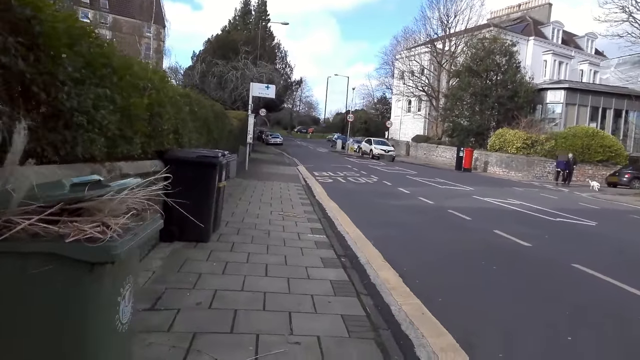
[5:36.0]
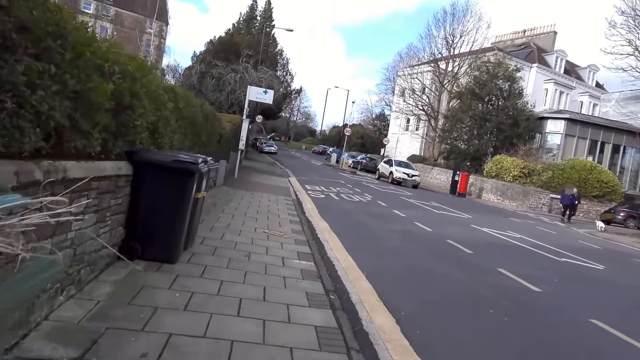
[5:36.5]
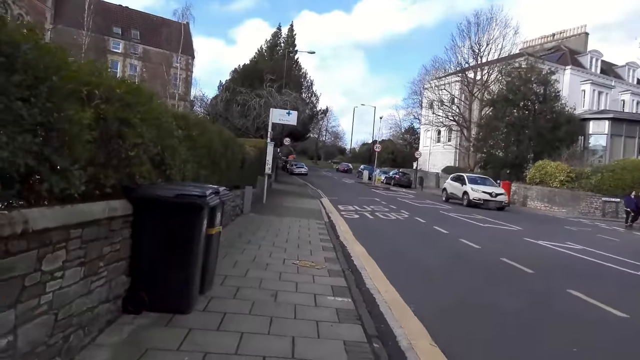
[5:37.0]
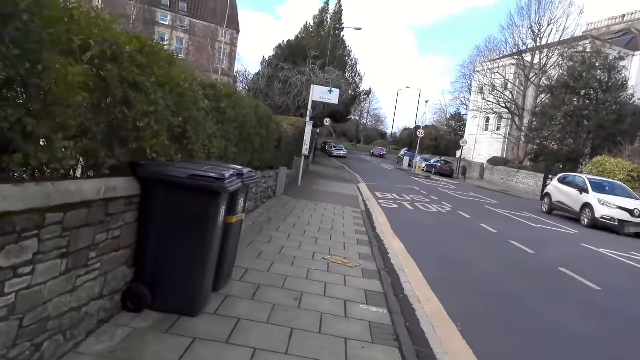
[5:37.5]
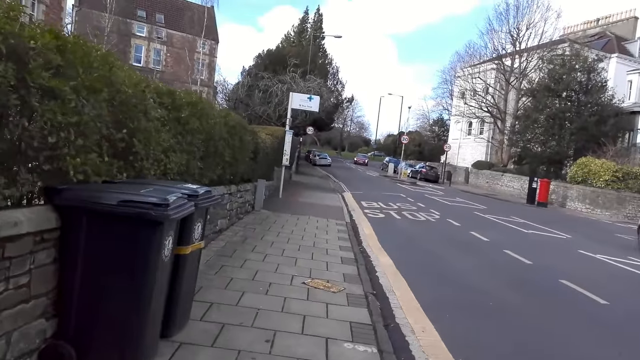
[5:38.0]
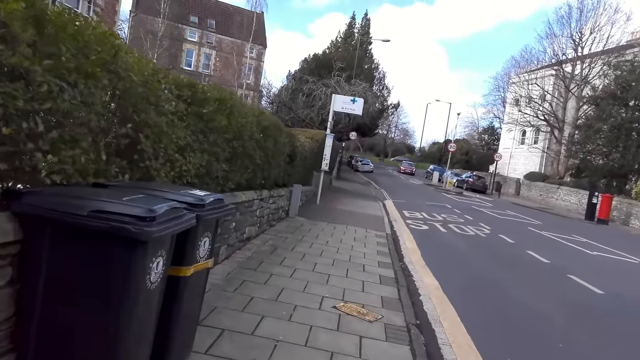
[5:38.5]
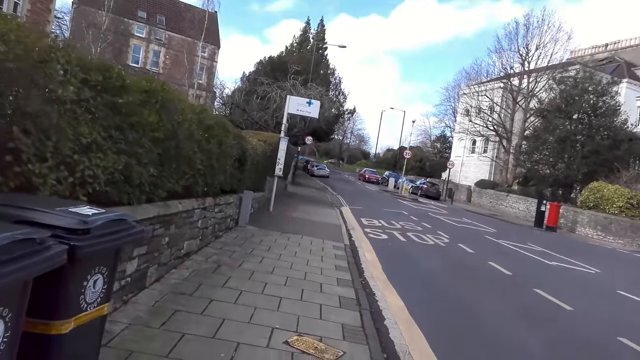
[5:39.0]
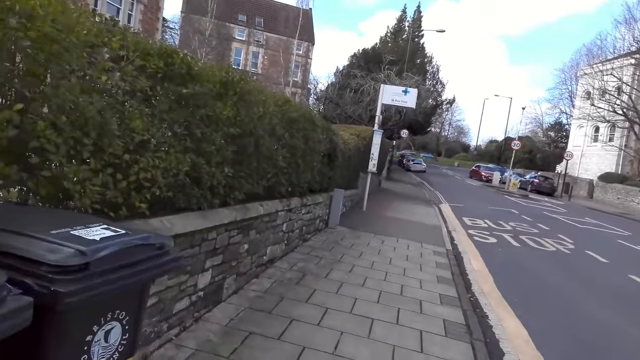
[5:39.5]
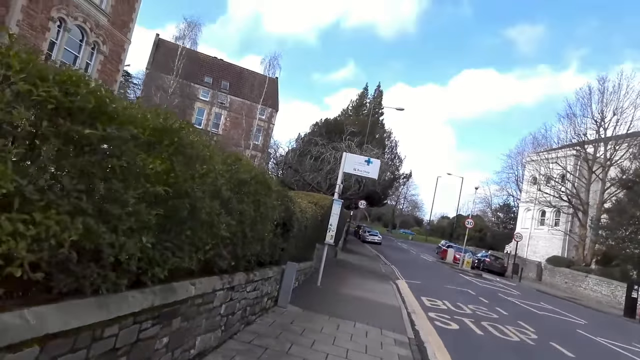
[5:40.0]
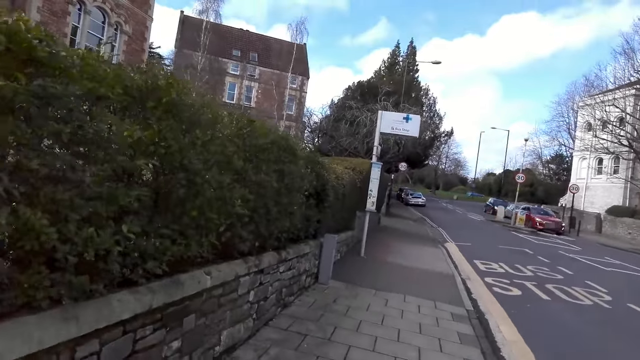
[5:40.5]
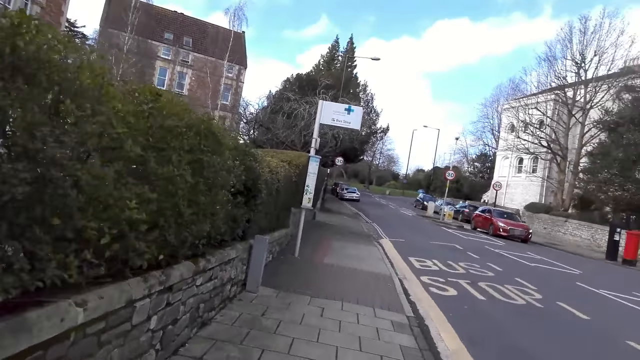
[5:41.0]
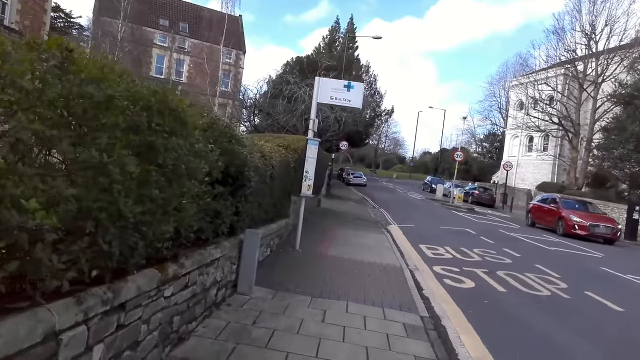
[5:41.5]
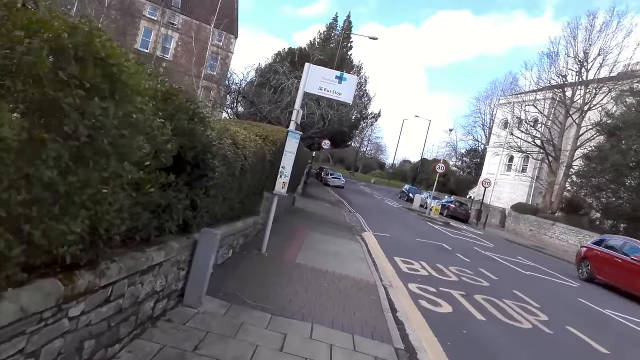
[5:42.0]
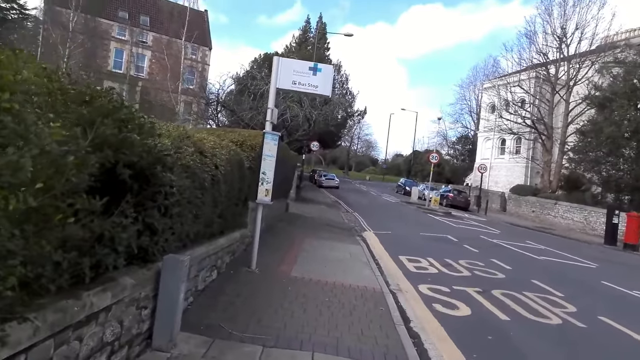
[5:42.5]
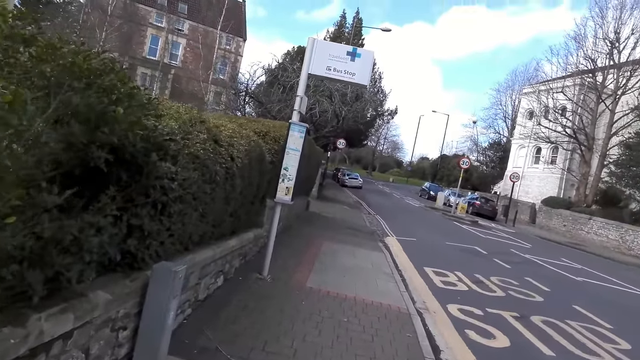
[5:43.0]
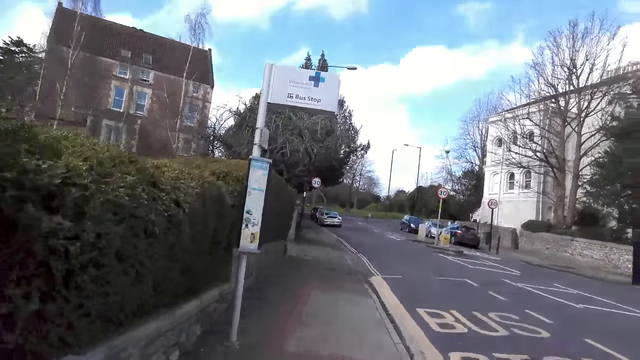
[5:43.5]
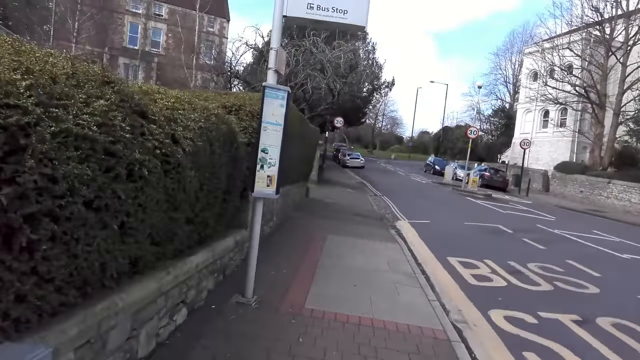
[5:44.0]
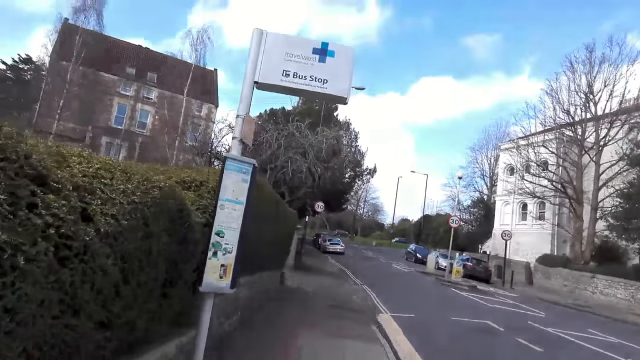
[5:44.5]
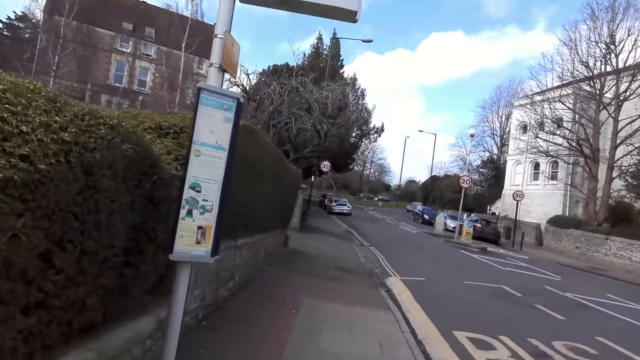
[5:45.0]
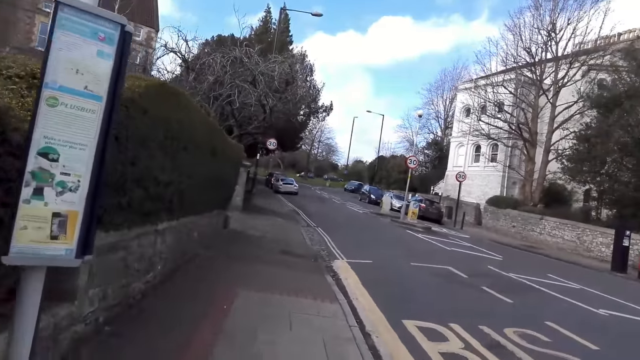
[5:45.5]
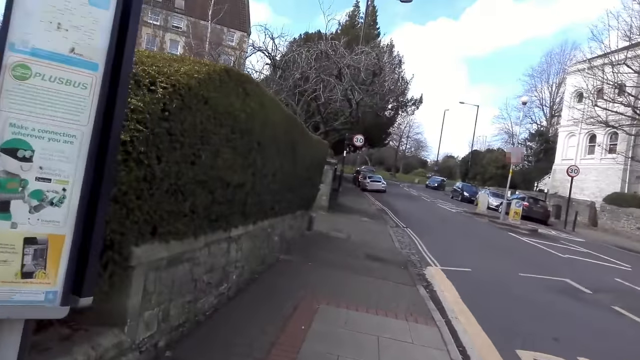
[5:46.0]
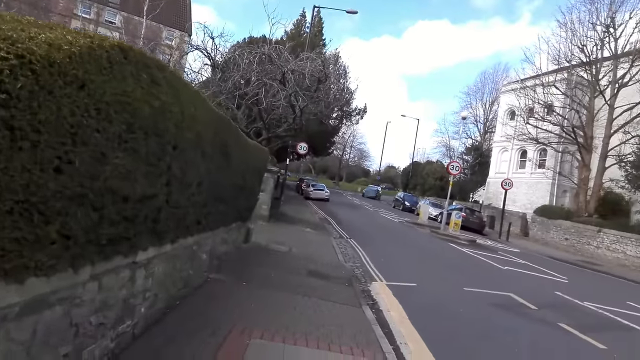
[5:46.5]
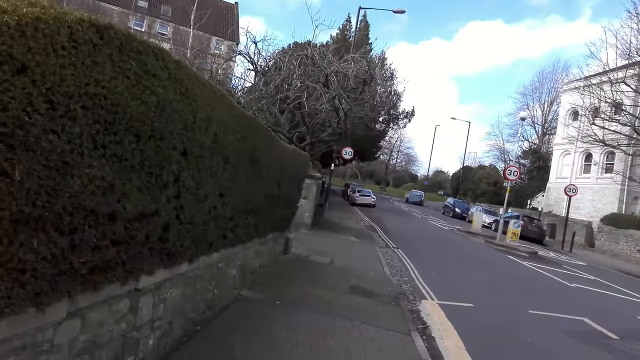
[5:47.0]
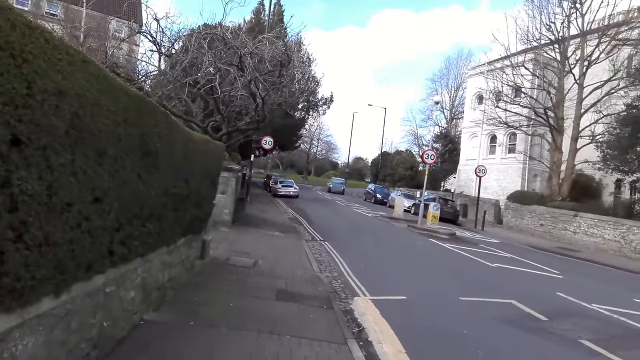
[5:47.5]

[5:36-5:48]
A car drives past the camera wearer. They walk on the road pavement. A car drives past them.

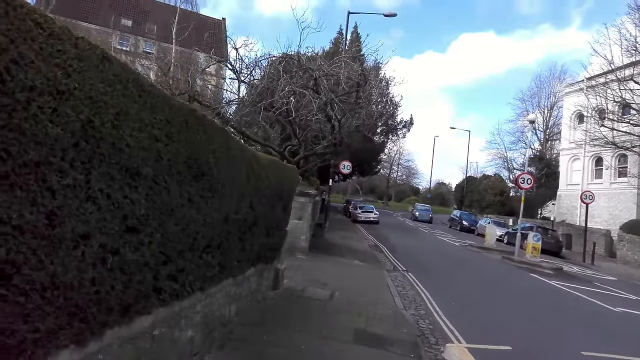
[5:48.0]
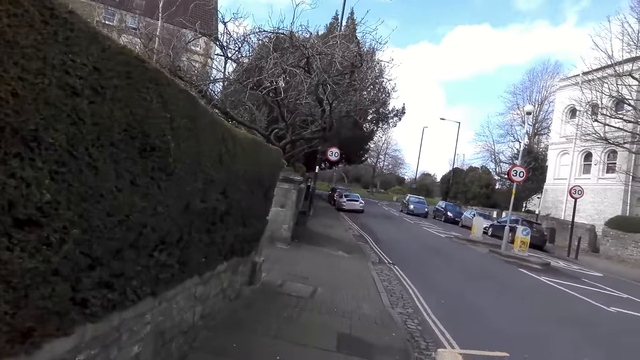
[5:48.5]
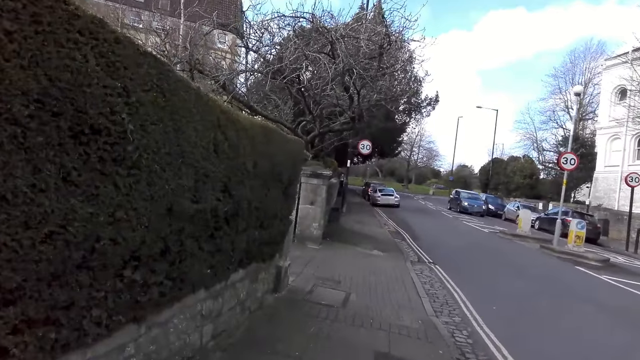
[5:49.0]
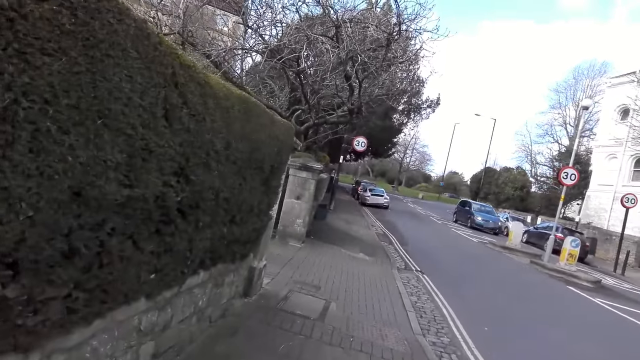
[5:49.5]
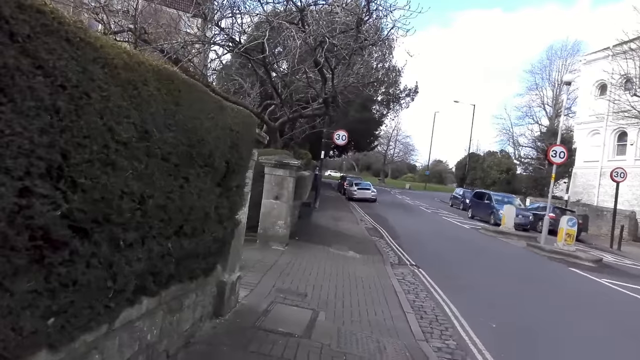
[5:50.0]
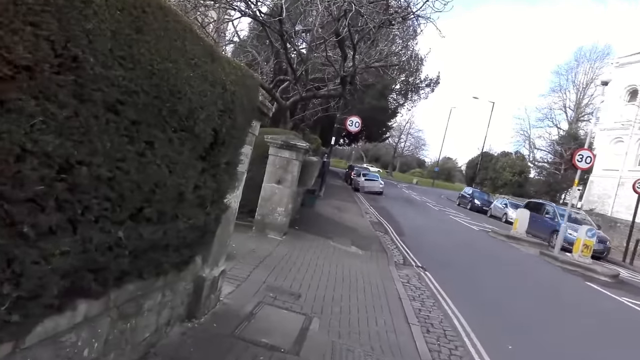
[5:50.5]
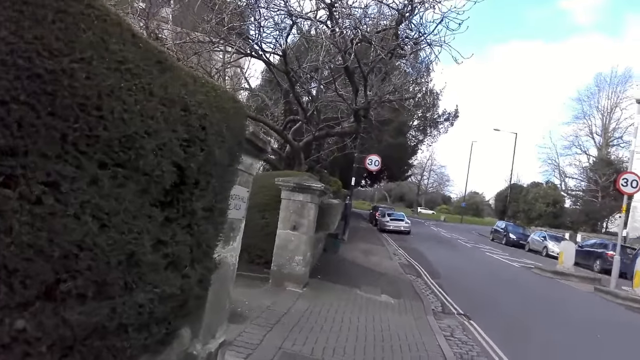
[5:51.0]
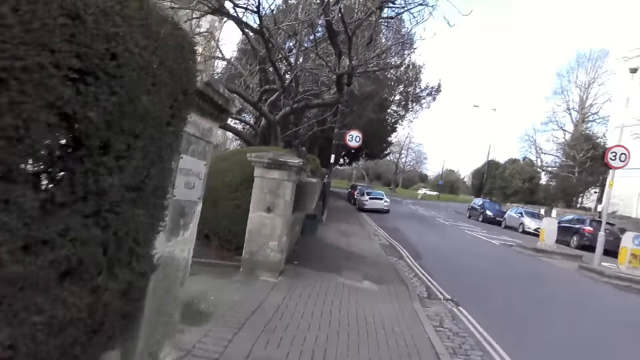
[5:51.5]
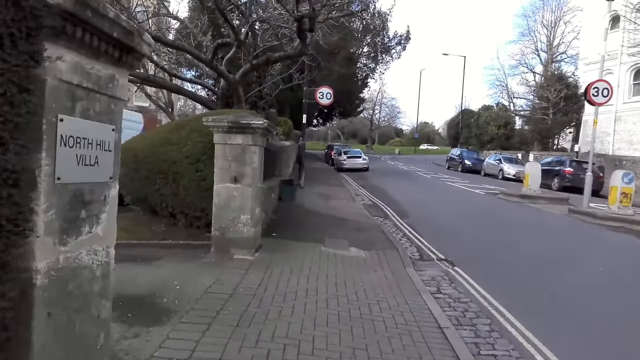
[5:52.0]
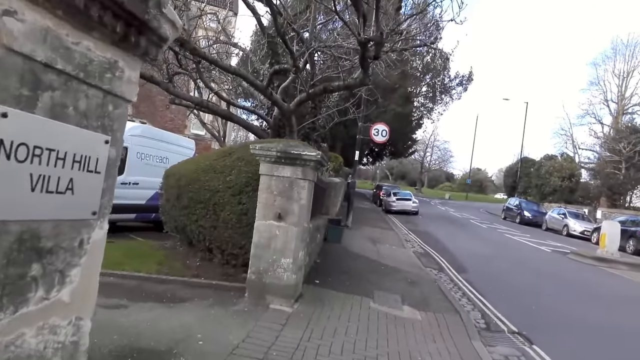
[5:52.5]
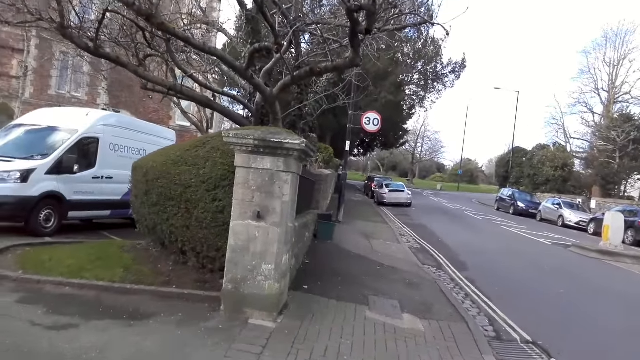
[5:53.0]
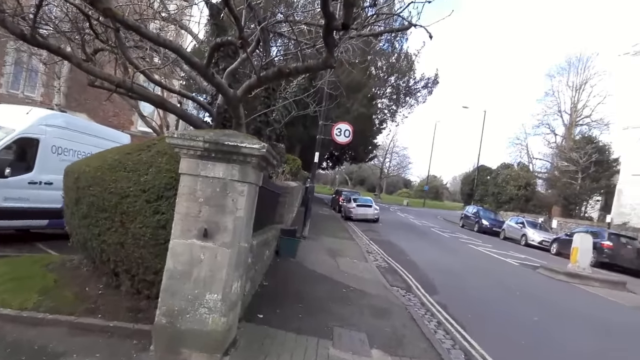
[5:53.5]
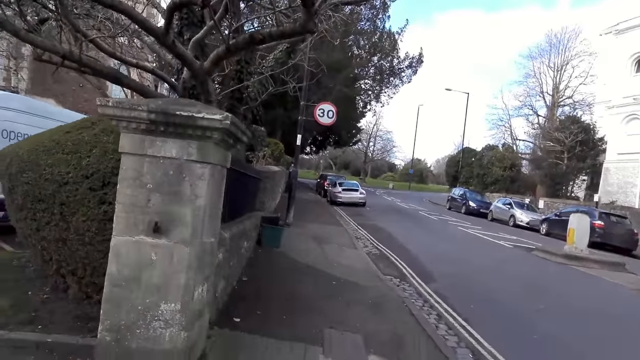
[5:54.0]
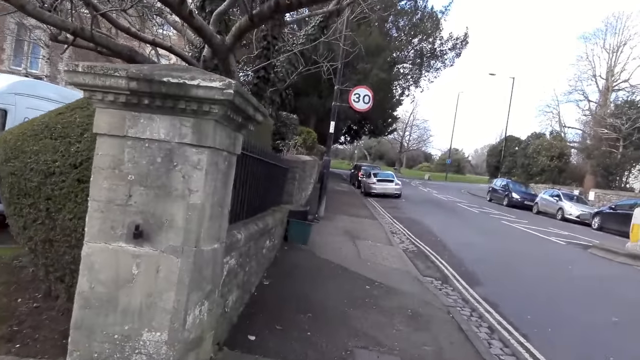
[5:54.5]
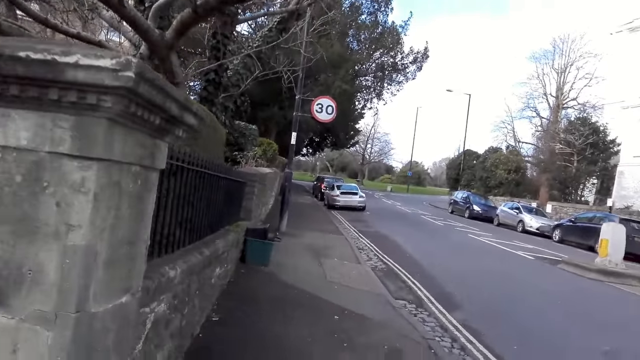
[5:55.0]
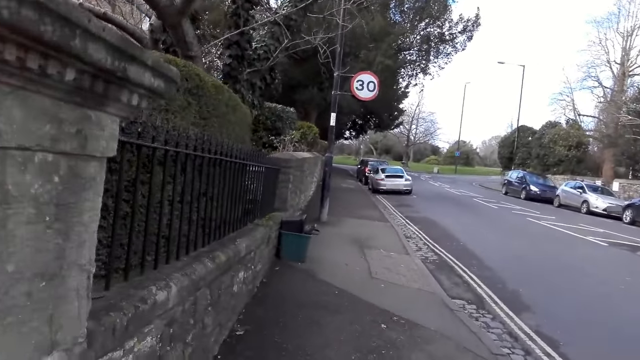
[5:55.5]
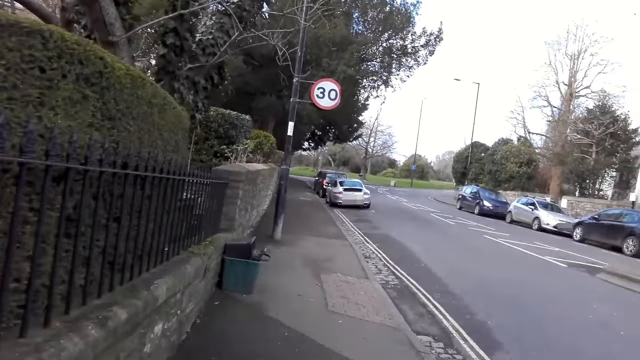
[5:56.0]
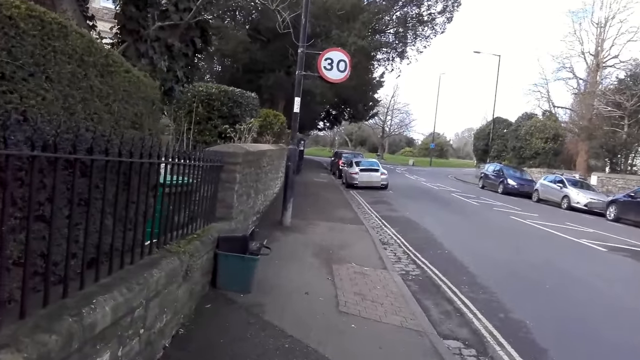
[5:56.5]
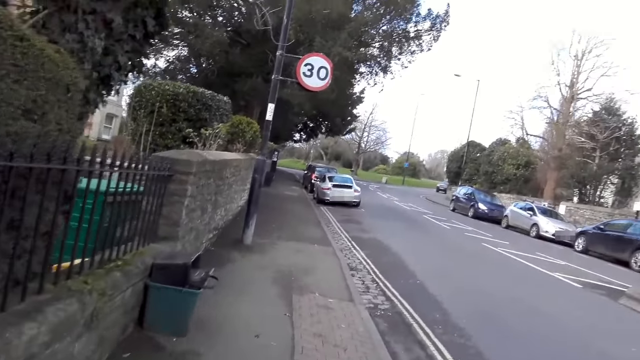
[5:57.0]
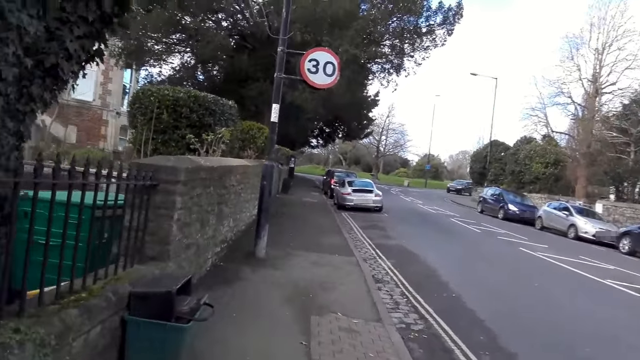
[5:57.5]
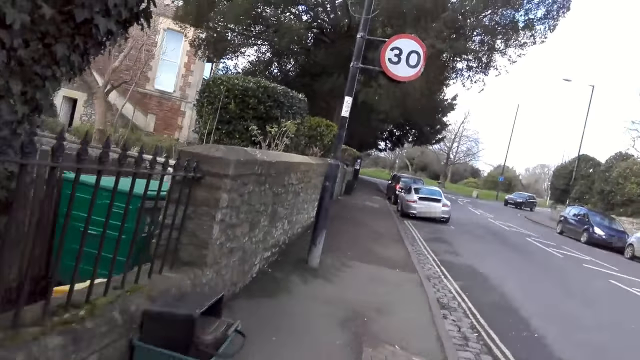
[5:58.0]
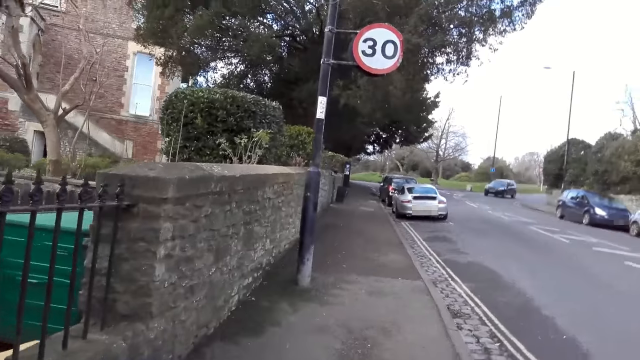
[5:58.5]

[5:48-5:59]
A car drives past the camera wearer.
